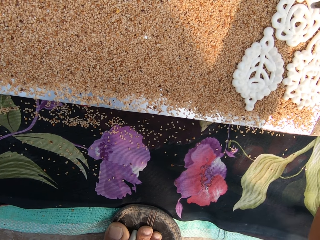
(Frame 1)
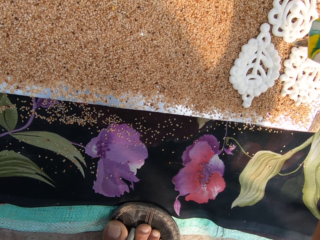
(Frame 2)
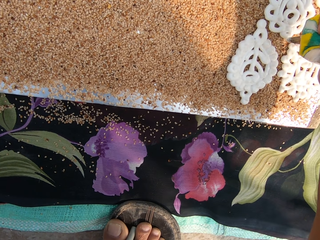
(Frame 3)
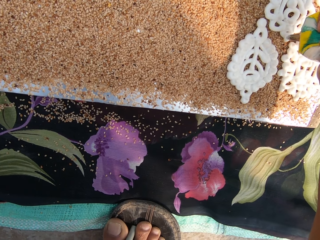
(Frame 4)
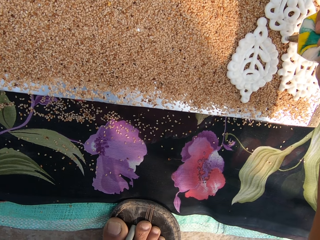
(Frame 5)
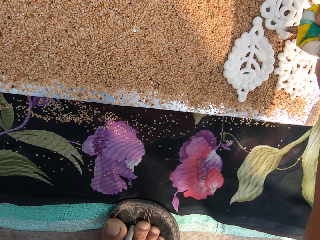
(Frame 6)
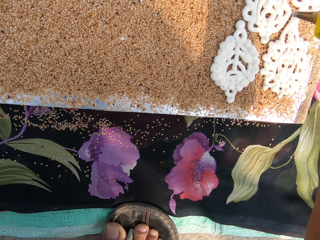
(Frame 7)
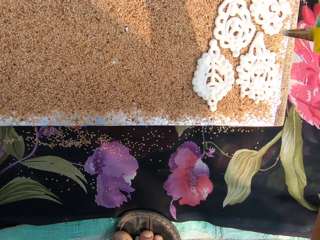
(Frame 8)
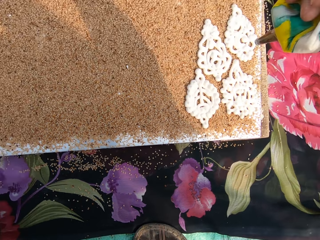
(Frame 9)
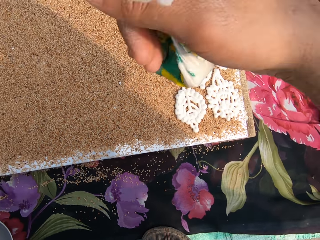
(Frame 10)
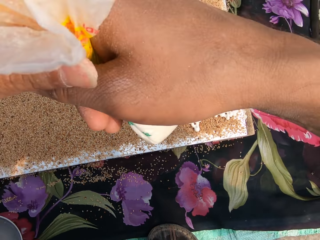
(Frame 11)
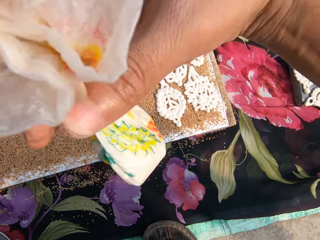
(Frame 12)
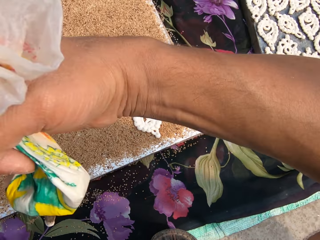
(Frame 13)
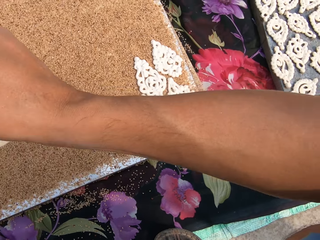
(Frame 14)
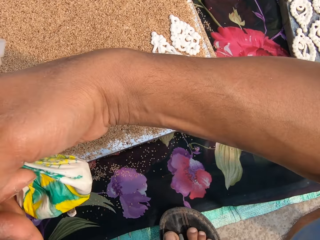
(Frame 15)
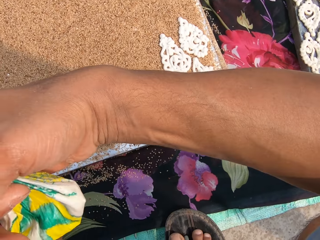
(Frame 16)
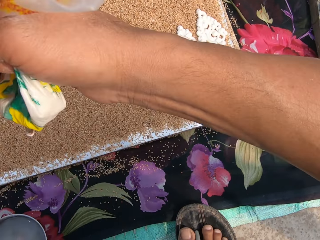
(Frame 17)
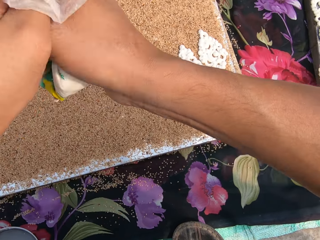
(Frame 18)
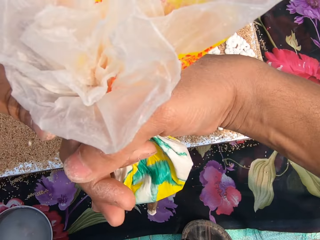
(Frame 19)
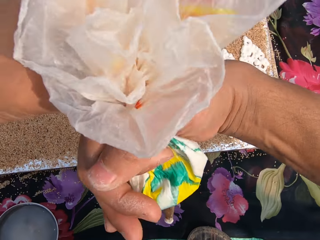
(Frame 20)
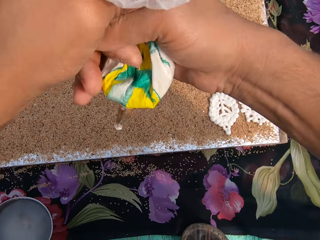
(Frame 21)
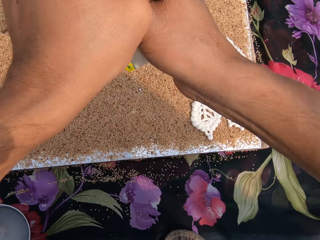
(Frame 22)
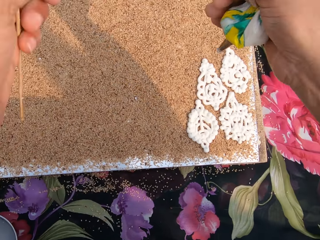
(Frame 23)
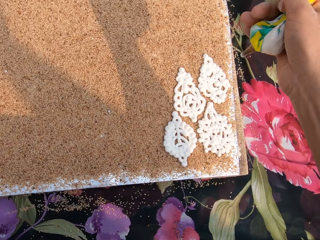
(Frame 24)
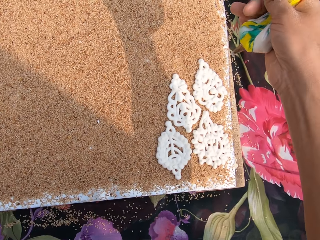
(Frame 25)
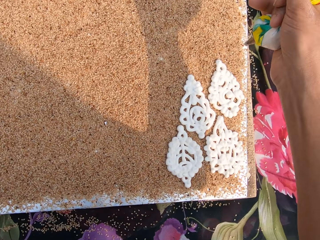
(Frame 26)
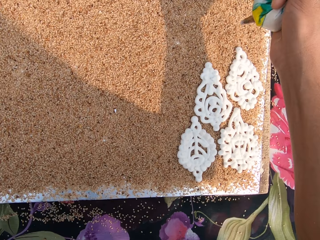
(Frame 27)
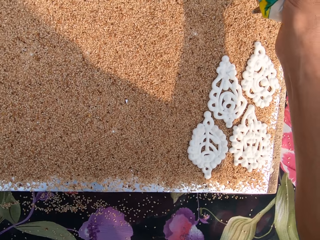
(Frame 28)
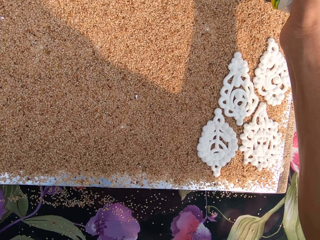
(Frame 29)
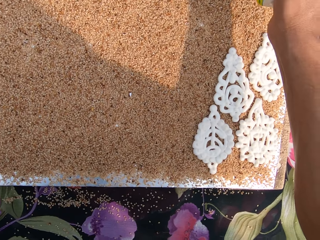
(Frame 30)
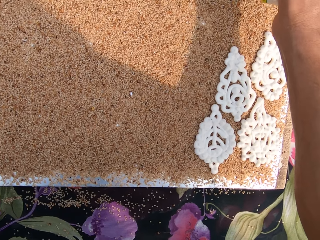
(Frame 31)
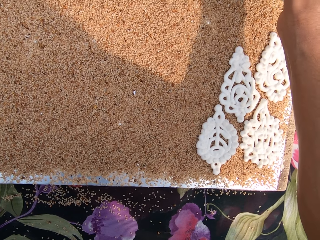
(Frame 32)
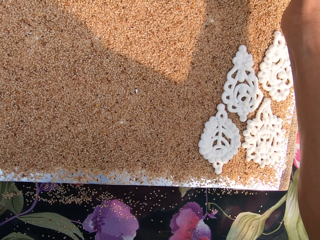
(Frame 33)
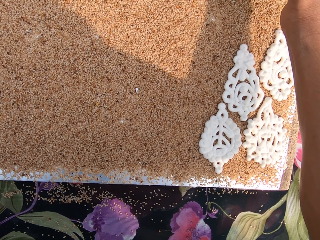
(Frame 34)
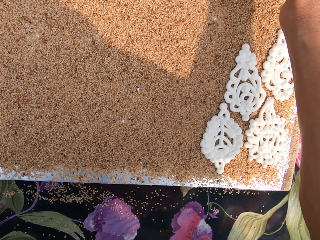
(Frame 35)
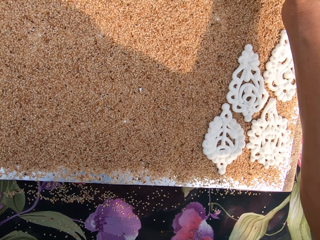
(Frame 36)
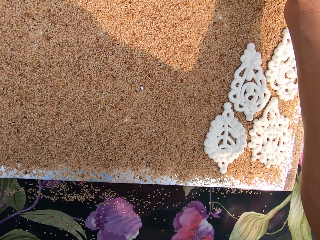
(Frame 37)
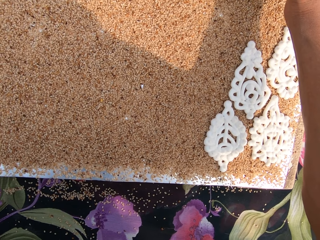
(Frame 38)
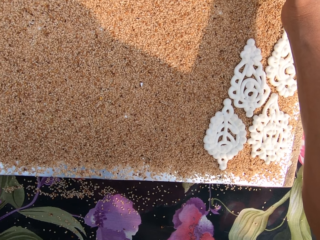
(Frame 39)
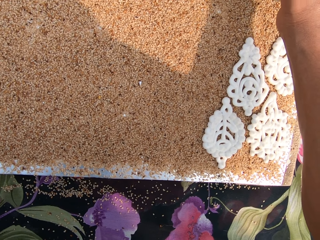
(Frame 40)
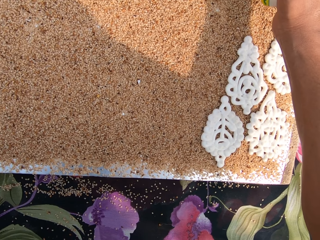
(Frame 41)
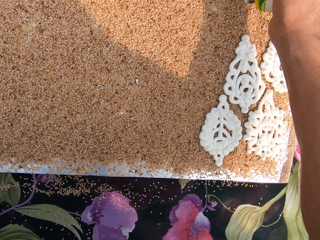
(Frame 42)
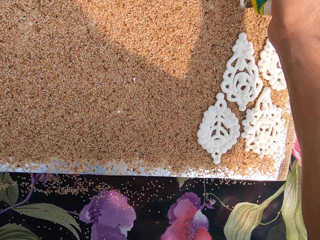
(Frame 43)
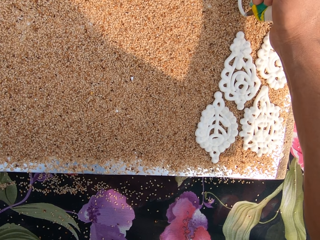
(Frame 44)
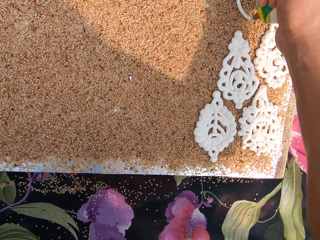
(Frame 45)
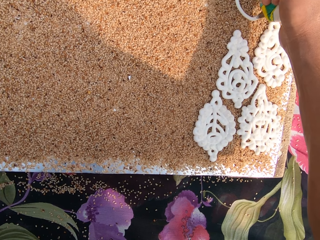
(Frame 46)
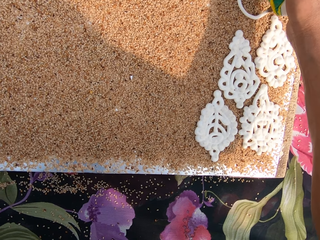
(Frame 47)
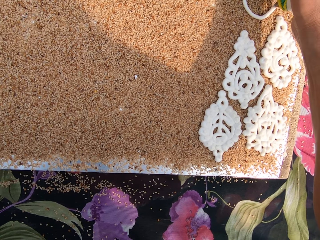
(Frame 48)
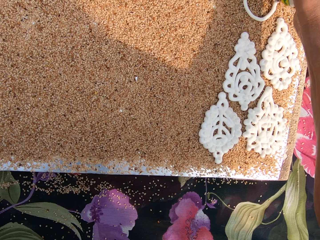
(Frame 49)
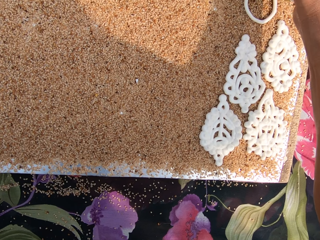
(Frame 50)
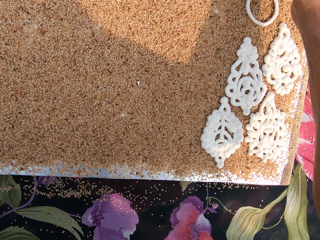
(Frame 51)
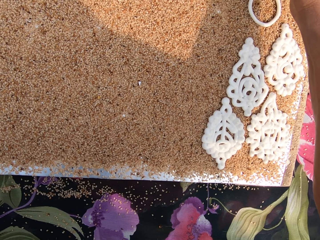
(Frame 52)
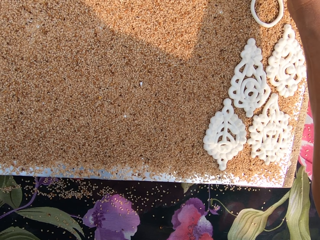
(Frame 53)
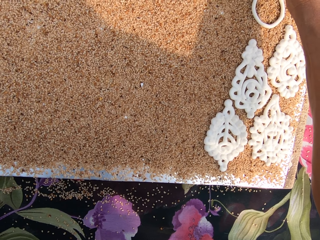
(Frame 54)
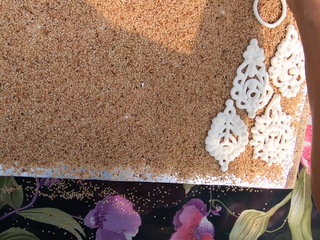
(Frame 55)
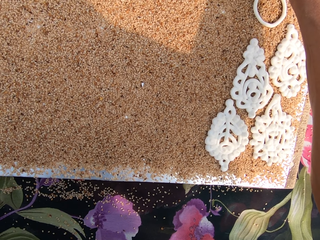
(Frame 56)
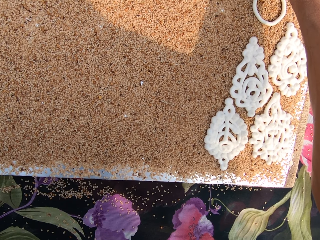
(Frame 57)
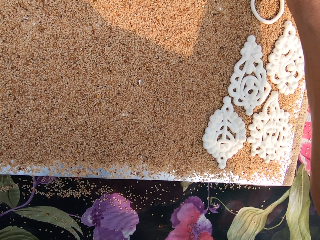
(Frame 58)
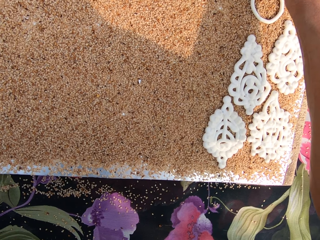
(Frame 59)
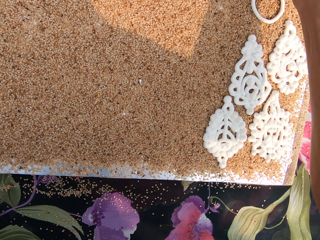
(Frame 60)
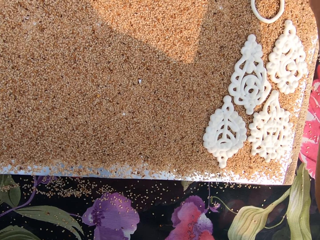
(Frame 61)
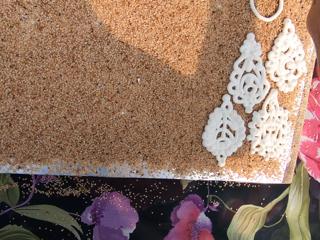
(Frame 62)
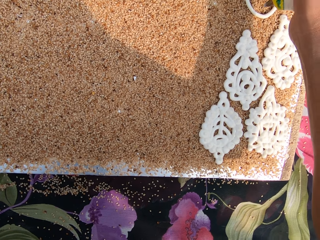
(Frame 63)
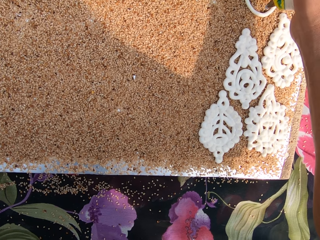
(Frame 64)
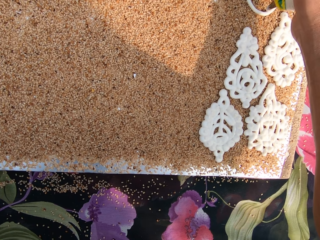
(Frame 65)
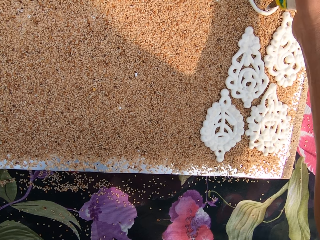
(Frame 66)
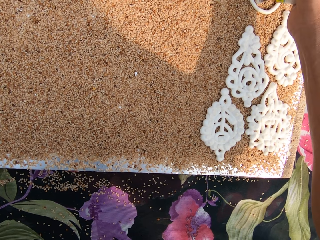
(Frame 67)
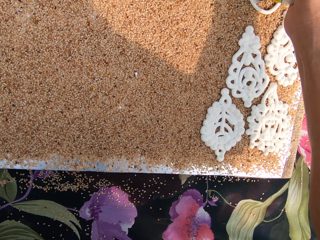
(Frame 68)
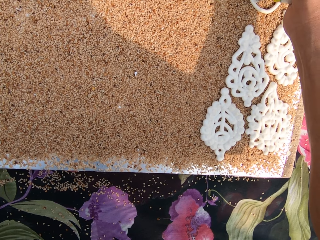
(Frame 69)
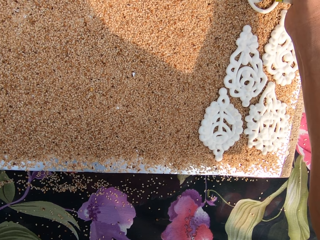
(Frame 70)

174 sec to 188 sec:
The camera wearer moves a hand. She squeezes the pastry bag in her right hand with her left hand. She presses some dough from the pastry bag in her right hand on the sesame seeds on the board. She crafts on the decorative mat.

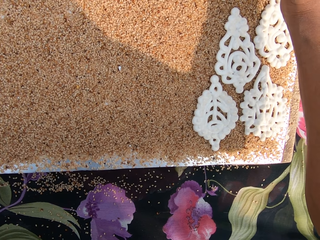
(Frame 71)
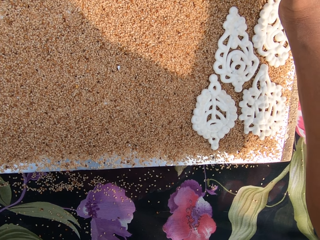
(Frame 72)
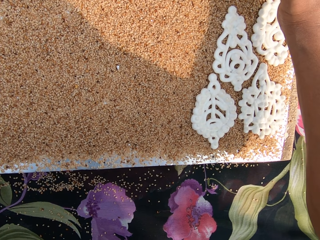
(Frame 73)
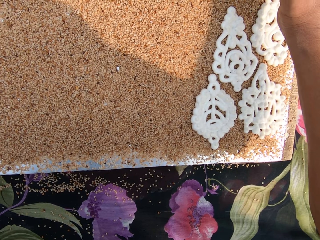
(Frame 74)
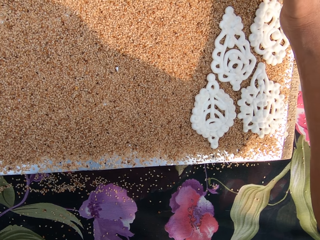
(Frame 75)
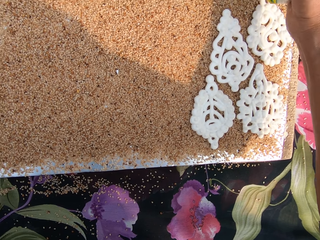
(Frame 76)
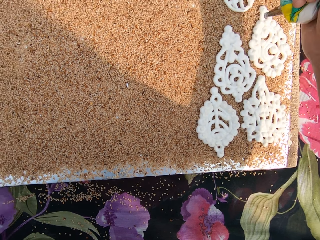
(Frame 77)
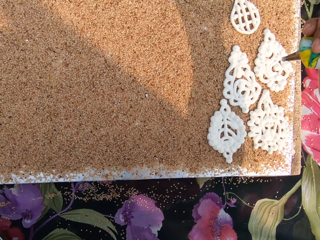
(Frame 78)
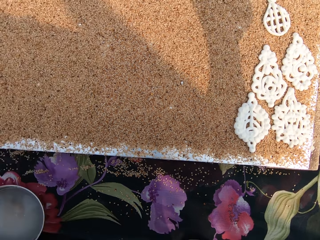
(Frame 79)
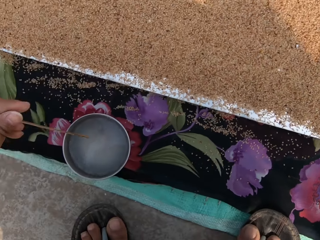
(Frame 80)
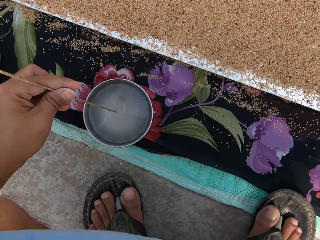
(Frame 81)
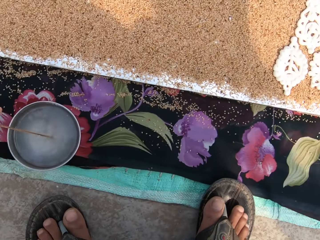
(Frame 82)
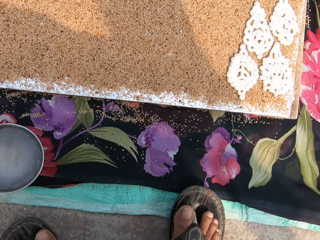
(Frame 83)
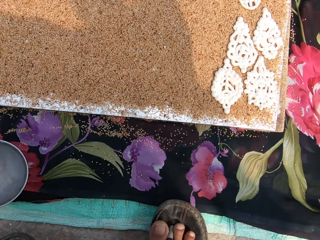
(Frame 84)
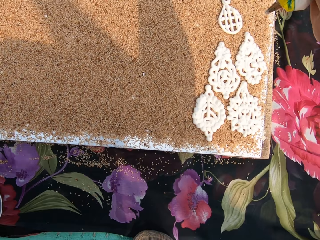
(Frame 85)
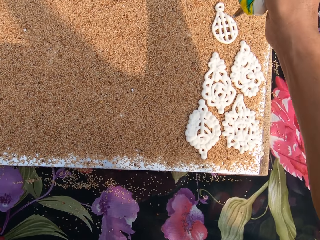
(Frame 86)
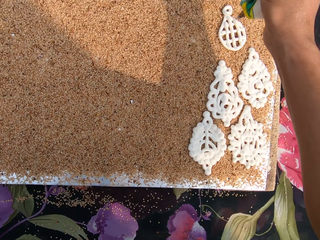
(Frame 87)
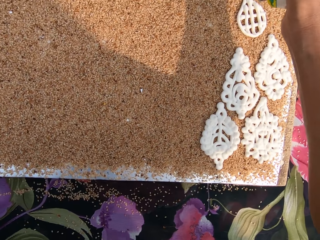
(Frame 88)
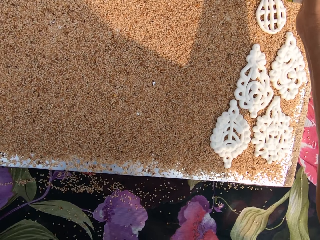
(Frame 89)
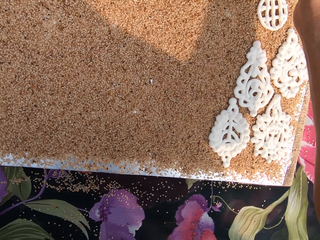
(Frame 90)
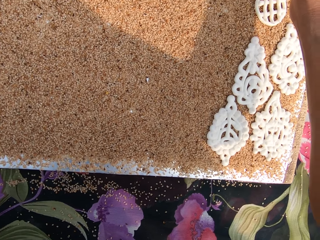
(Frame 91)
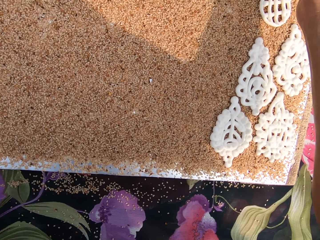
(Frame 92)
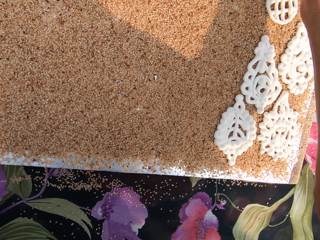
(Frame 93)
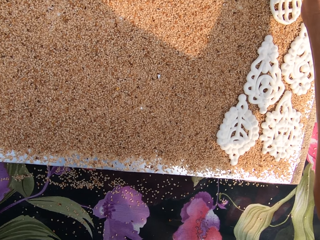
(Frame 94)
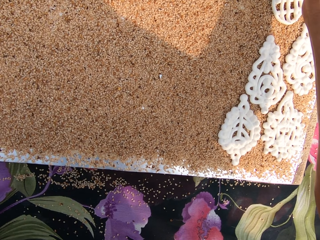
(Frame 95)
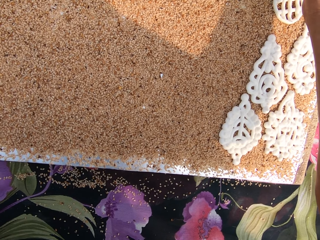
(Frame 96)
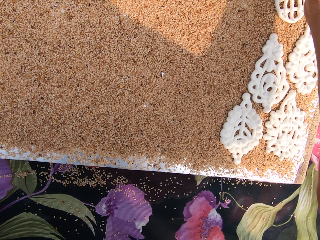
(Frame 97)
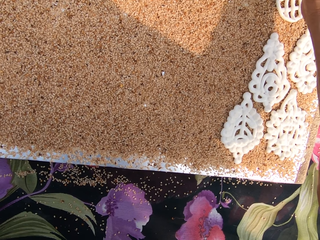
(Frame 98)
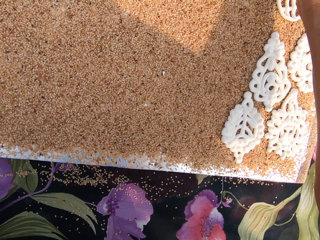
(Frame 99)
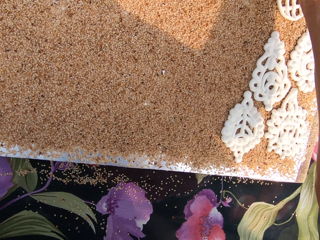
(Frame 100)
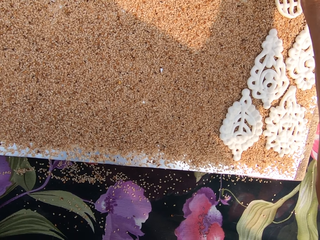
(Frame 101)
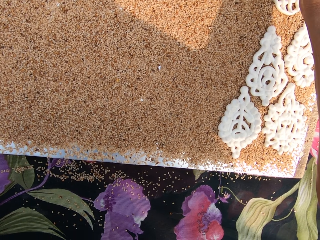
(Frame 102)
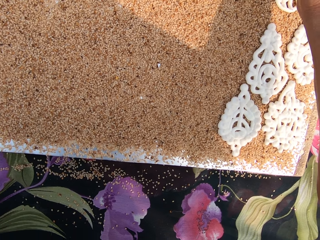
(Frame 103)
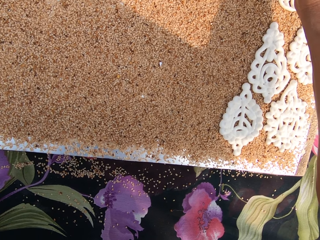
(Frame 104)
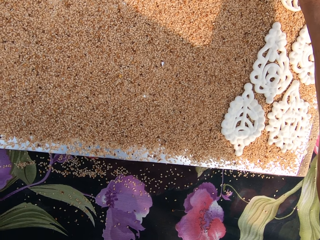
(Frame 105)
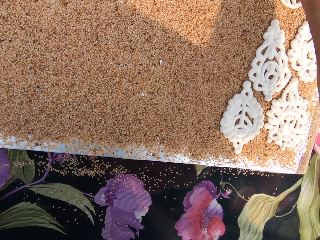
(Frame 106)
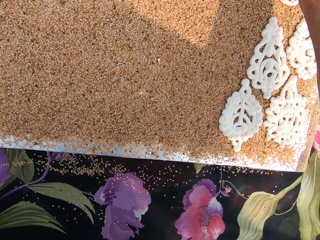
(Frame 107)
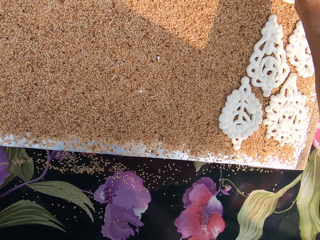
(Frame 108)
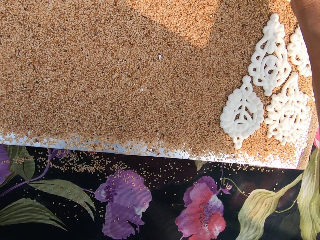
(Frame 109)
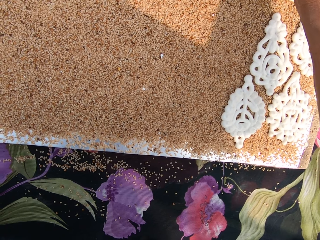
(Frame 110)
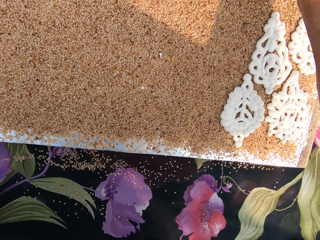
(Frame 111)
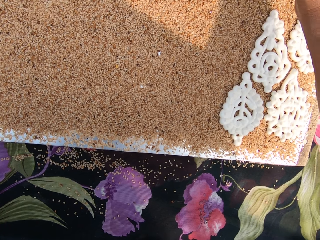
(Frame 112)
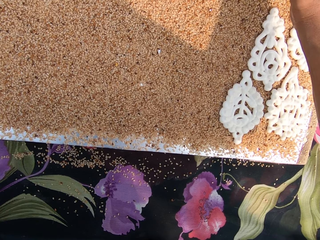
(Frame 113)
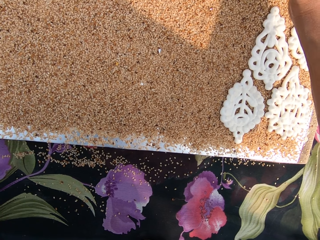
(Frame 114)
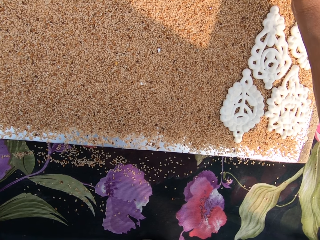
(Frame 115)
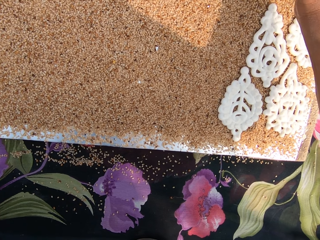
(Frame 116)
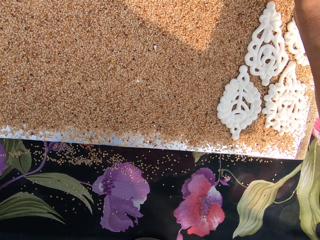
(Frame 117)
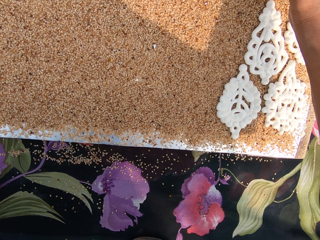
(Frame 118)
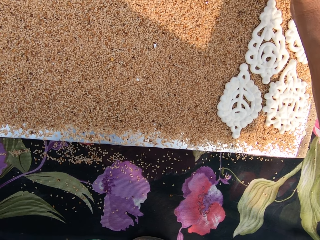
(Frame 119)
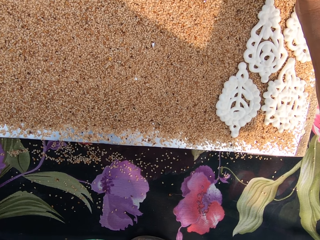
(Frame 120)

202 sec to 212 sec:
The camera wearer moves. She stirs the water in the cup on the floor with the stirrer in her left hand. She holds a paint brush. She presses some dough from the pastry bag in her right hand on the sesame seeds on the board. She crafts on the decorative mat.
